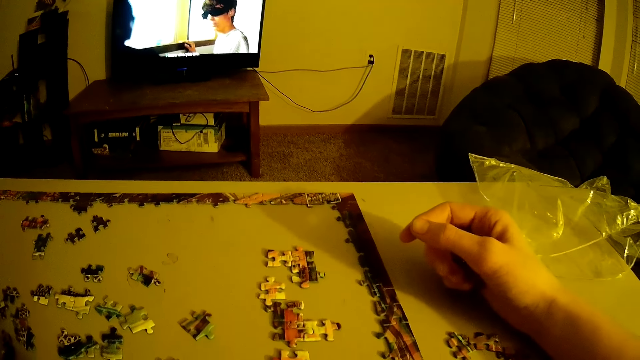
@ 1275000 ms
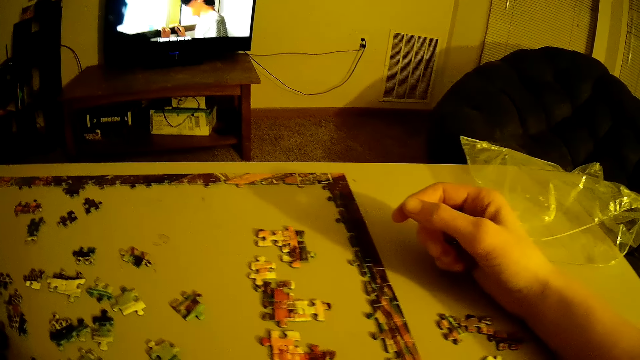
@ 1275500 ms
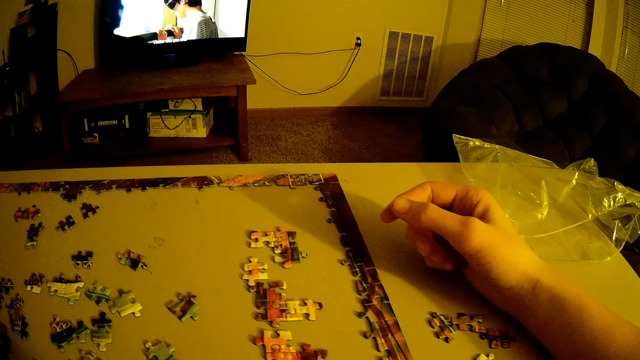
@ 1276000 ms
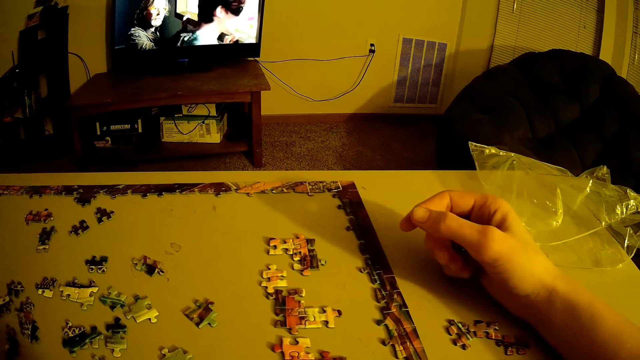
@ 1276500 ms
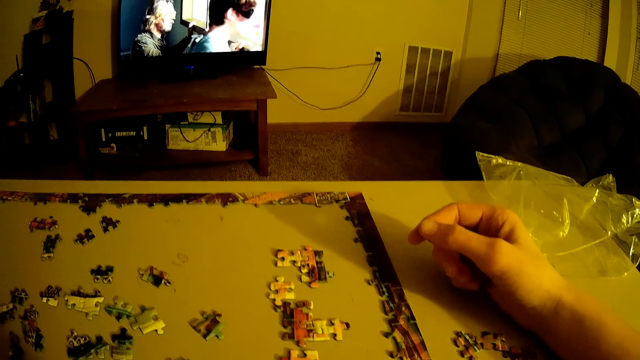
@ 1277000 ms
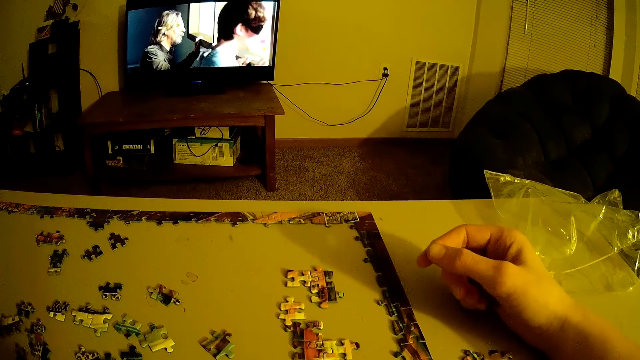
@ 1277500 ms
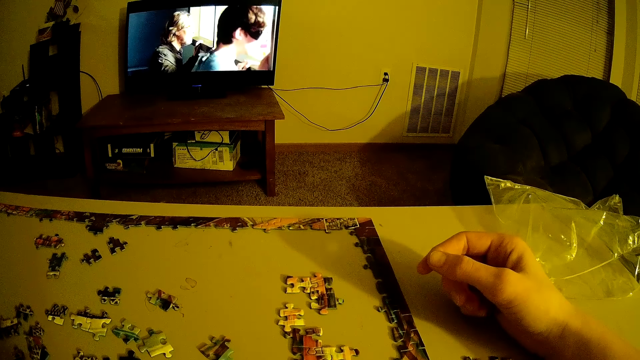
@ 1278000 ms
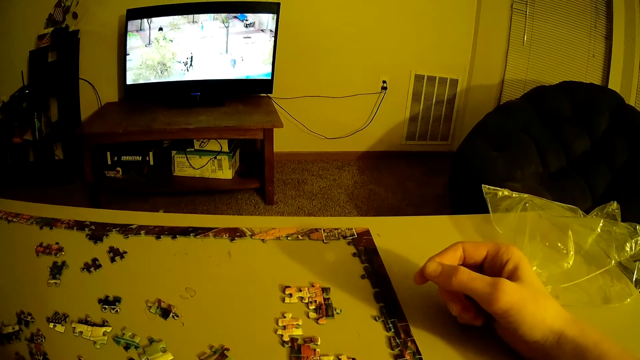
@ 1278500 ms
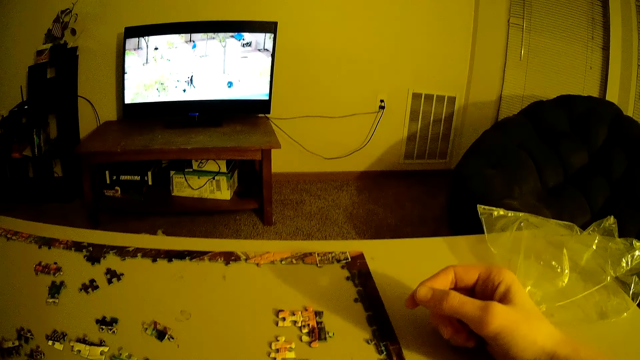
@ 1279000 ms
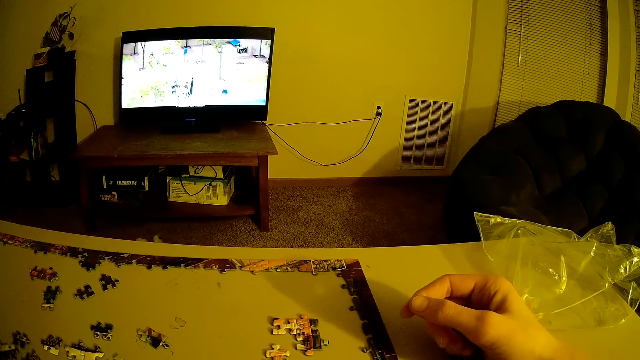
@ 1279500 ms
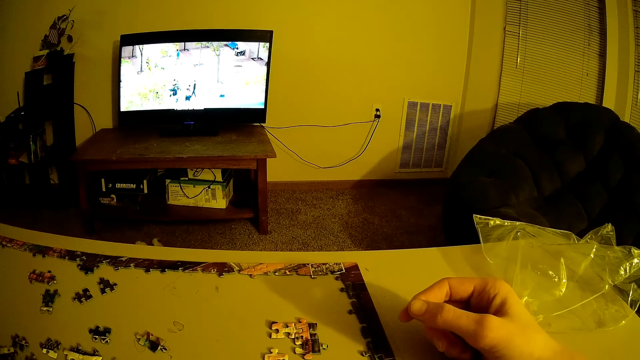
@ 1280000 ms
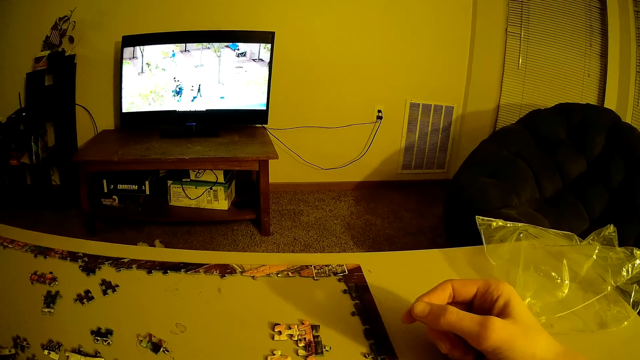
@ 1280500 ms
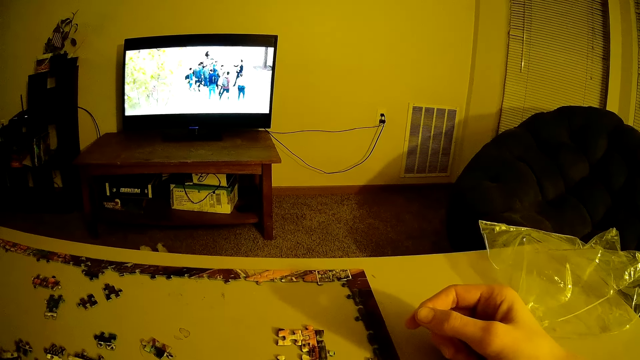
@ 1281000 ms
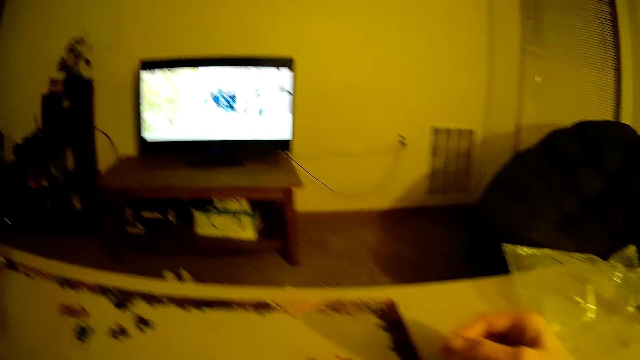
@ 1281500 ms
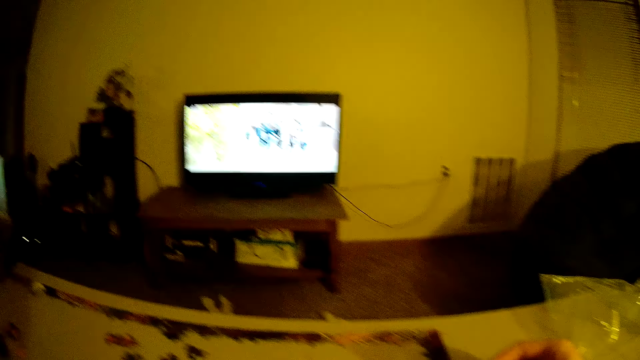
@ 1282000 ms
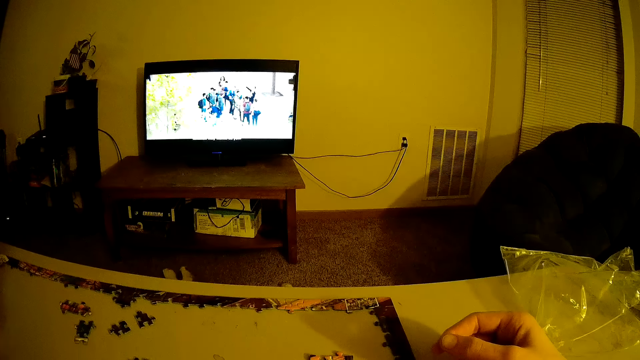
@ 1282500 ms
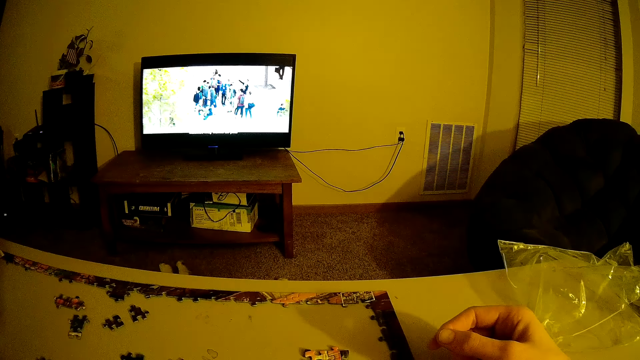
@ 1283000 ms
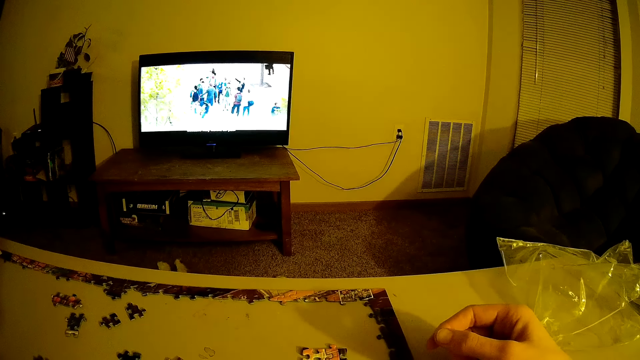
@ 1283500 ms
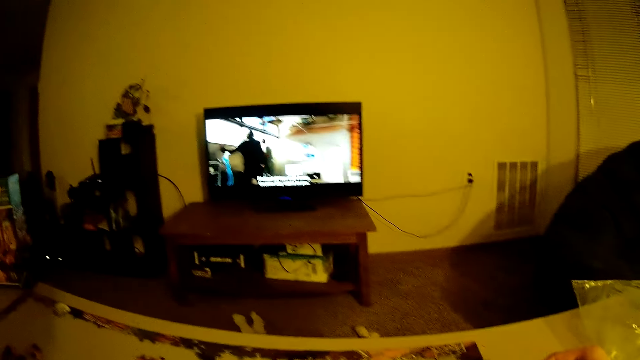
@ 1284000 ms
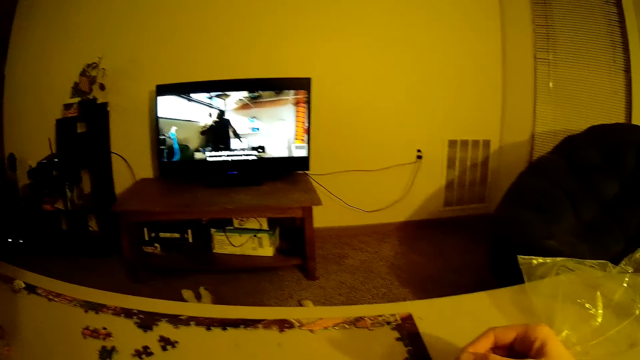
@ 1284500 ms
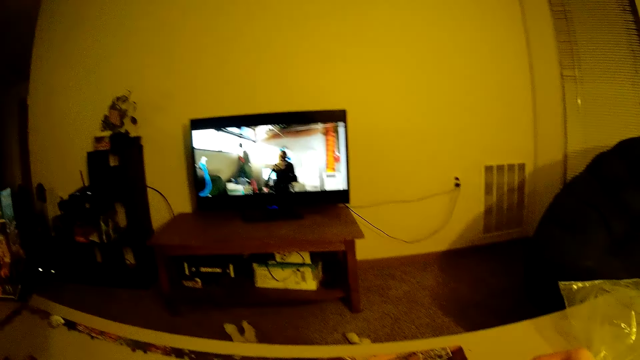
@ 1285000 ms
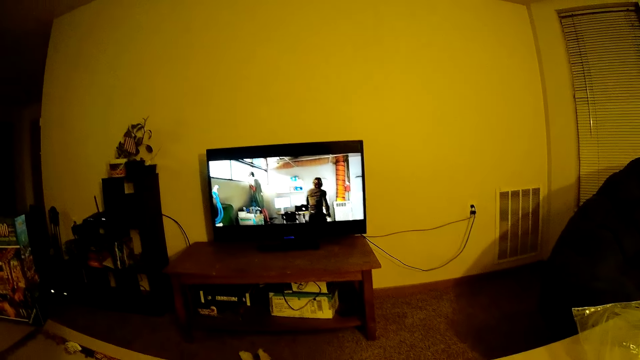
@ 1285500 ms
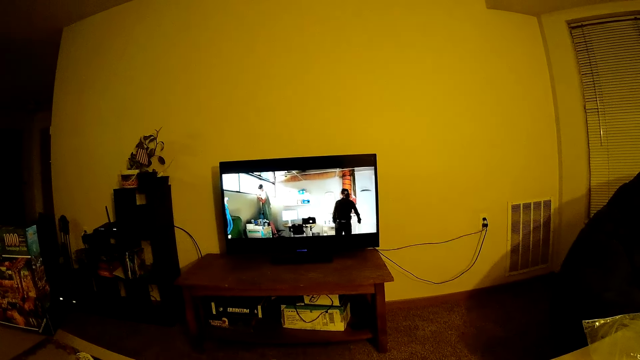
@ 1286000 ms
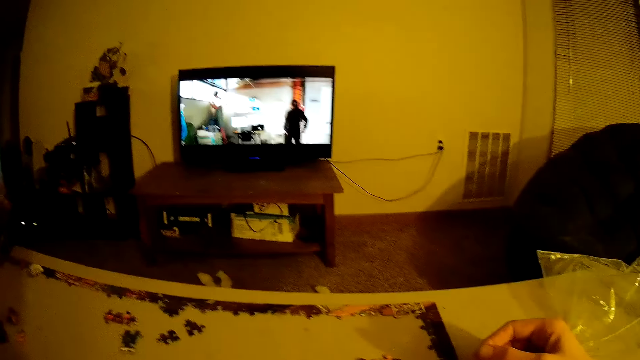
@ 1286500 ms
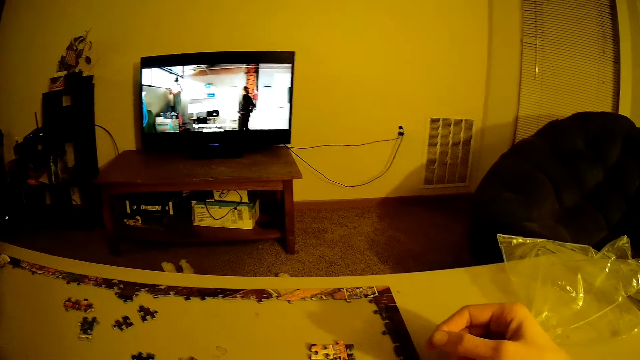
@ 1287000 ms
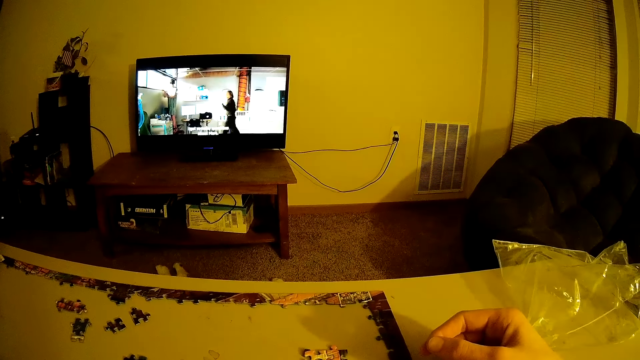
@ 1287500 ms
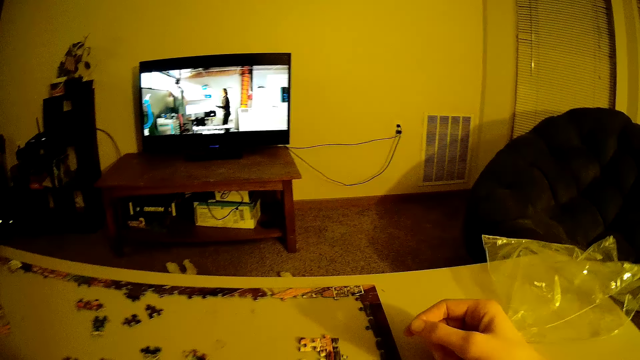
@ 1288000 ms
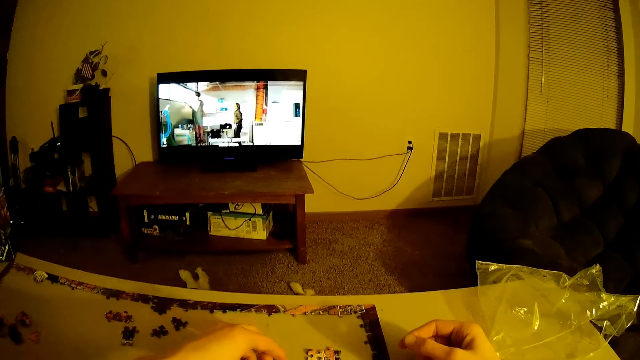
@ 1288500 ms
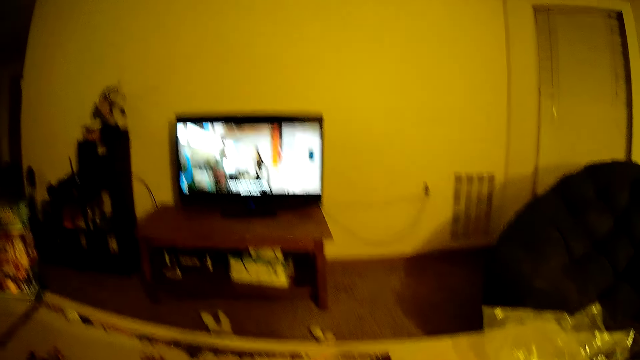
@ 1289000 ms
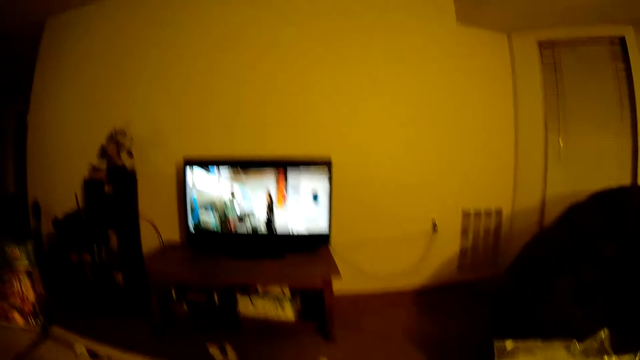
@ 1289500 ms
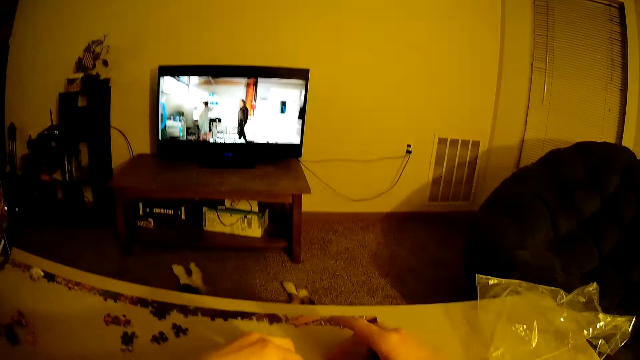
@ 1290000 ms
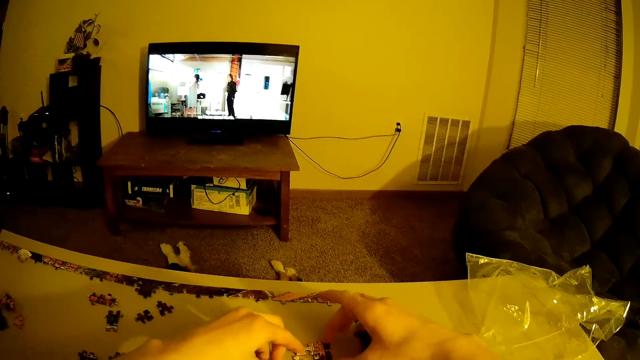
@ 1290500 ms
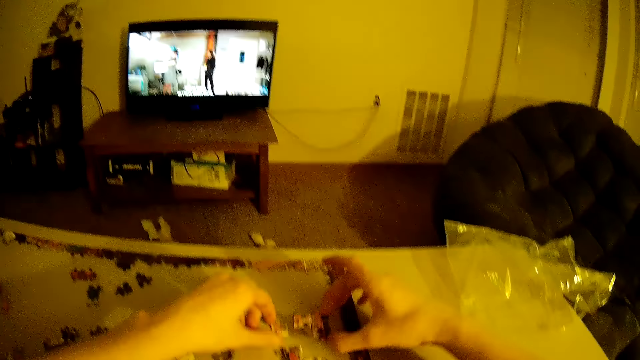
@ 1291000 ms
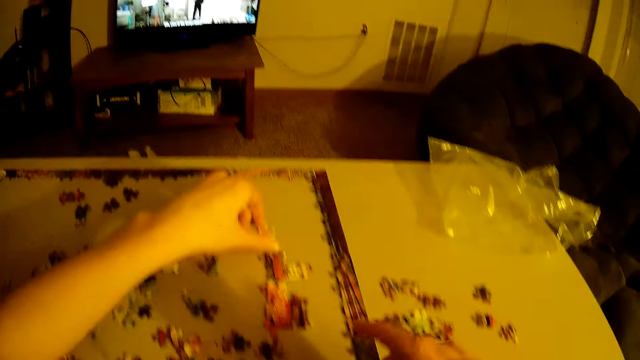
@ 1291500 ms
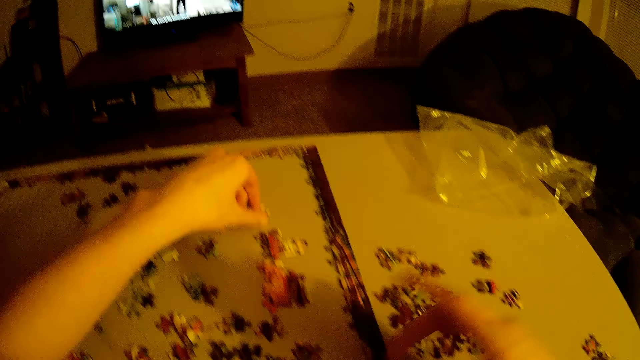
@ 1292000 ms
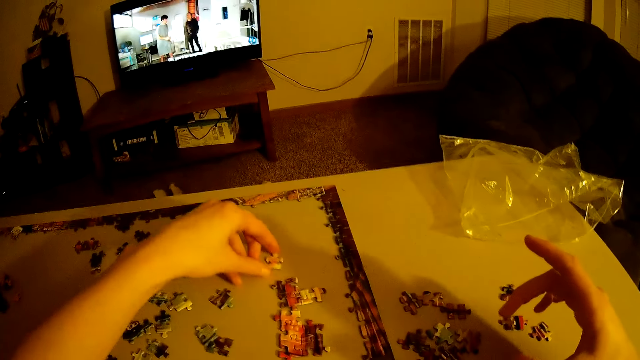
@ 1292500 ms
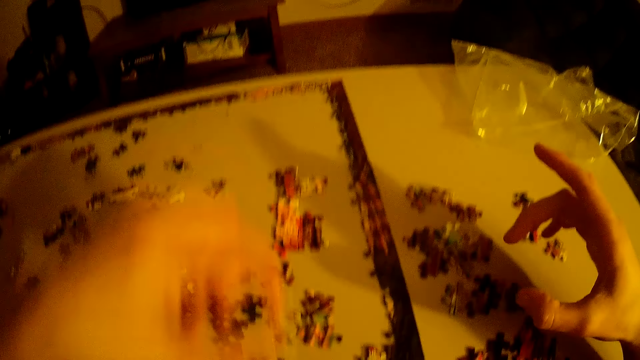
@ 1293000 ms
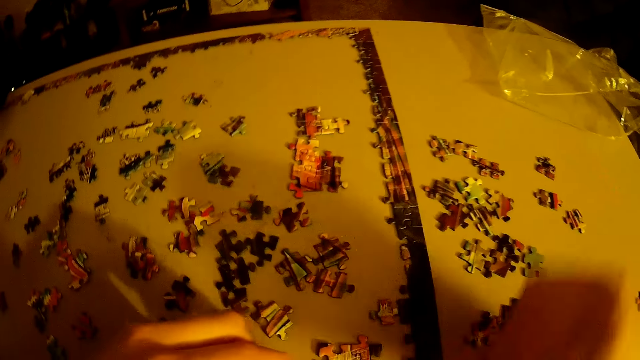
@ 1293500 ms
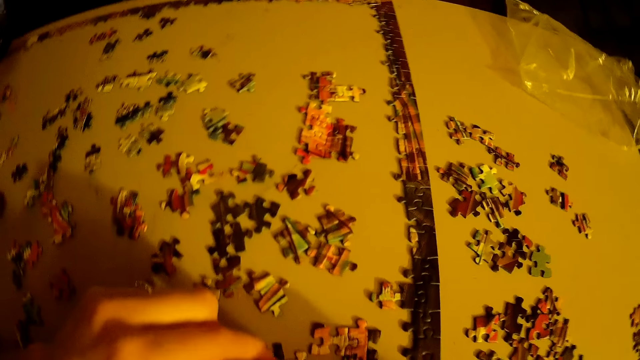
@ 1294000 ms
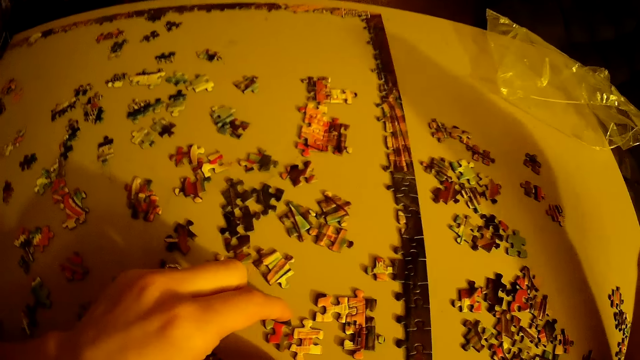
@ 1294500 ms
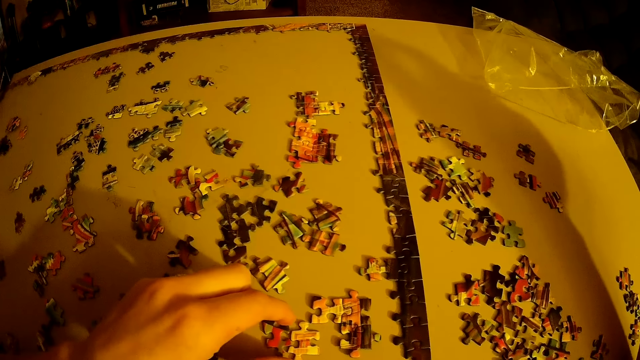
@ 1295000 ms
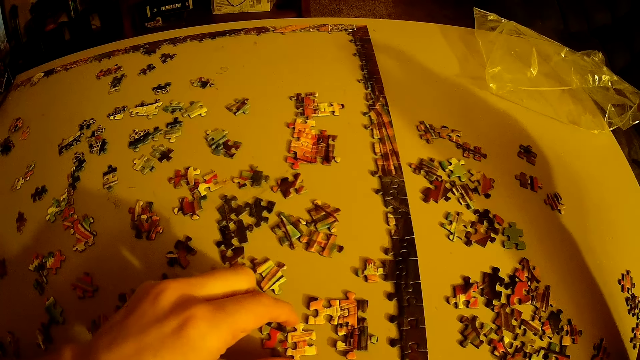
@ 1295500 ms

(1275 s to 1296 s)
The camera wearer looks at the puzzle. They put beads down. They arrange the puzzle on the table.
